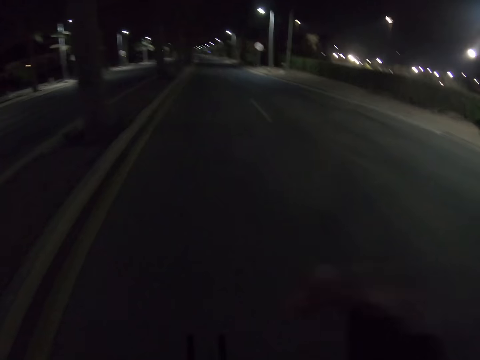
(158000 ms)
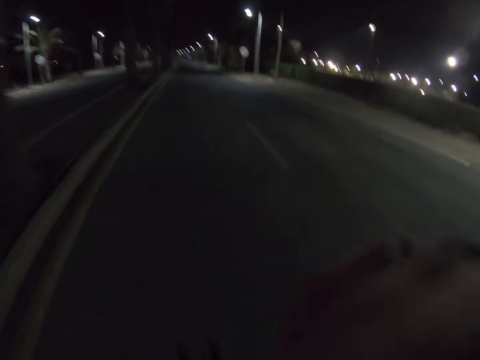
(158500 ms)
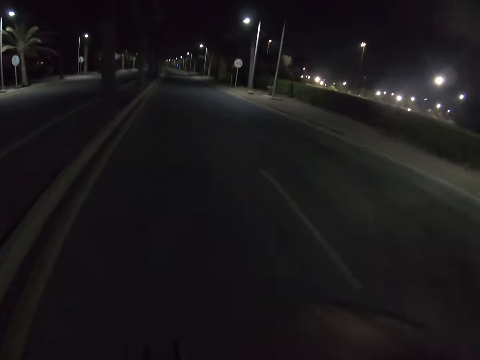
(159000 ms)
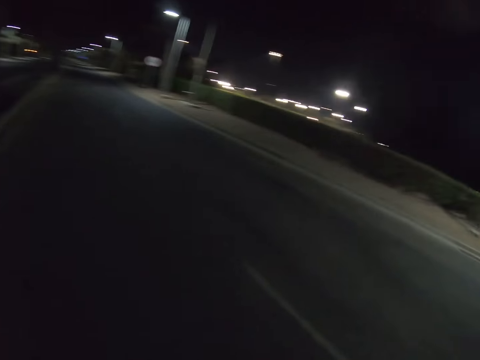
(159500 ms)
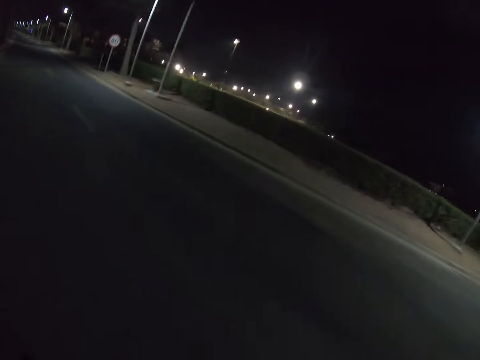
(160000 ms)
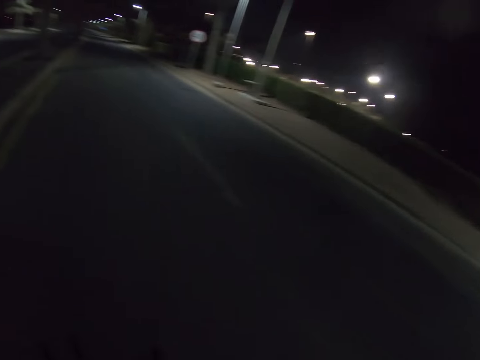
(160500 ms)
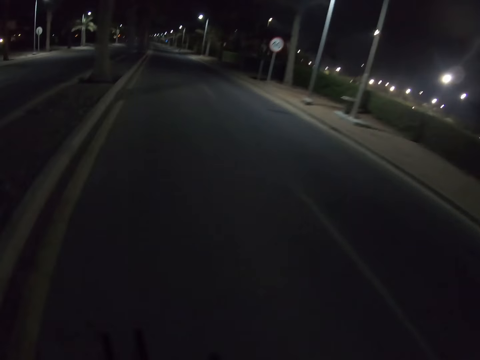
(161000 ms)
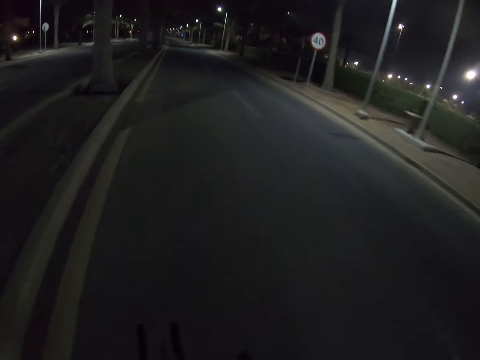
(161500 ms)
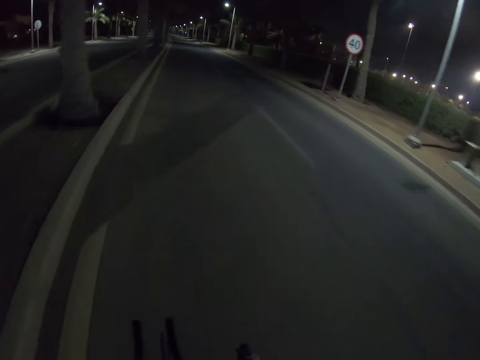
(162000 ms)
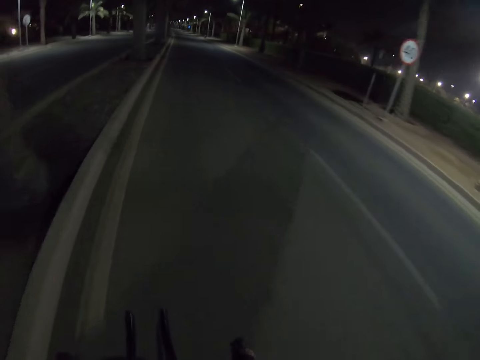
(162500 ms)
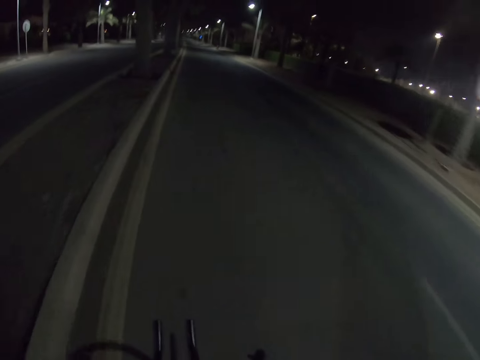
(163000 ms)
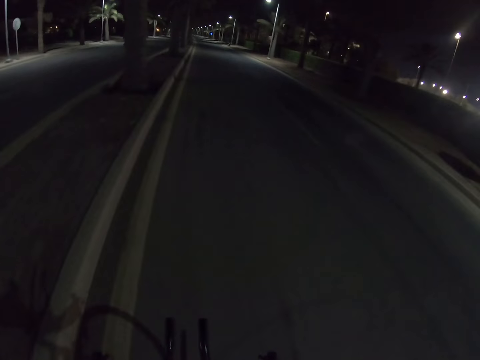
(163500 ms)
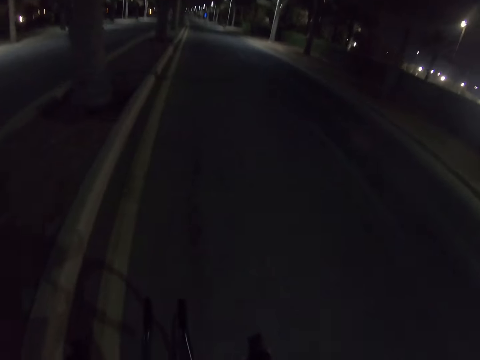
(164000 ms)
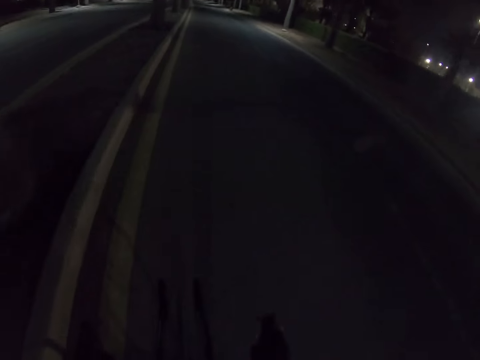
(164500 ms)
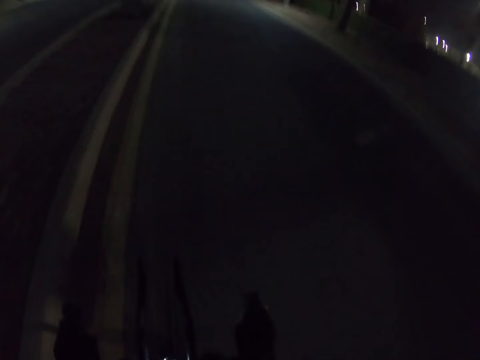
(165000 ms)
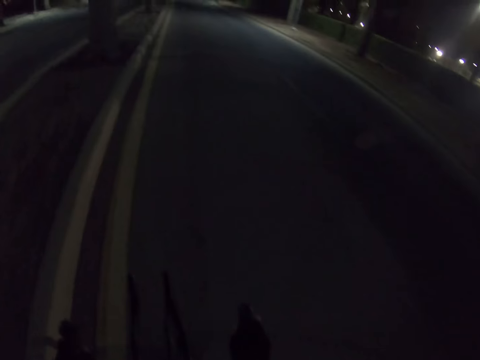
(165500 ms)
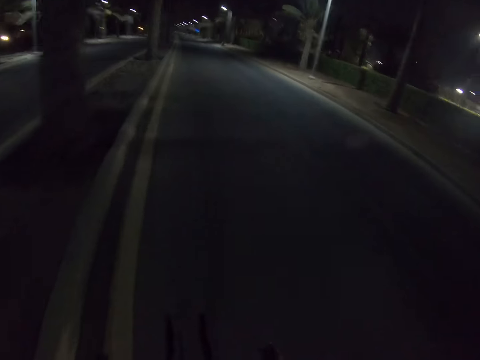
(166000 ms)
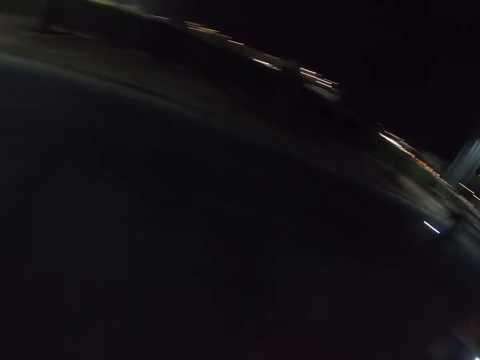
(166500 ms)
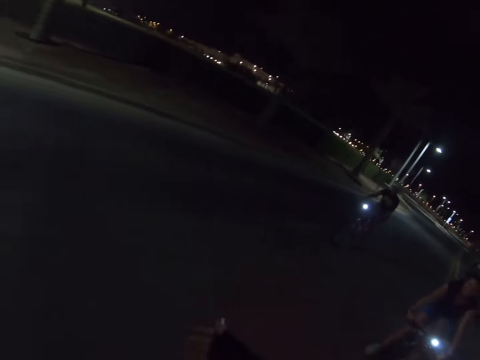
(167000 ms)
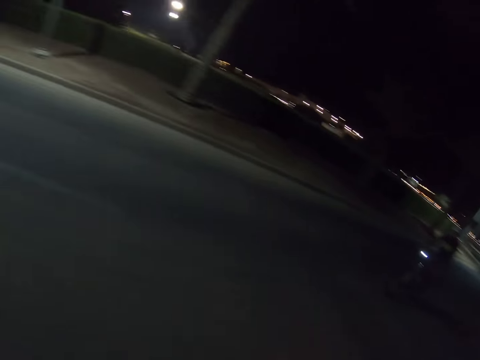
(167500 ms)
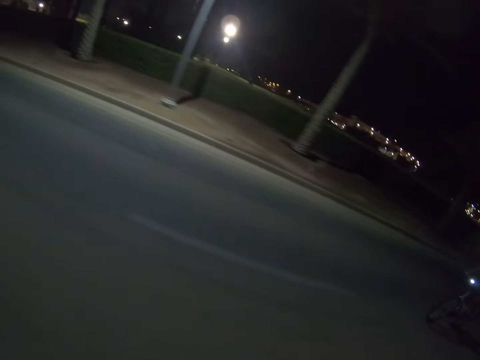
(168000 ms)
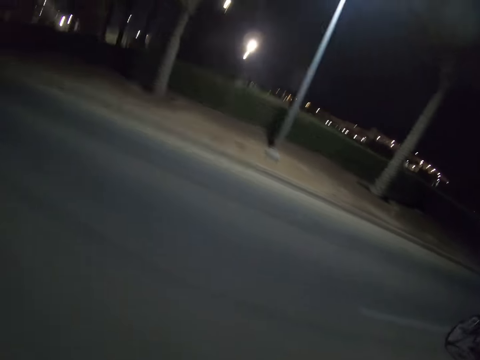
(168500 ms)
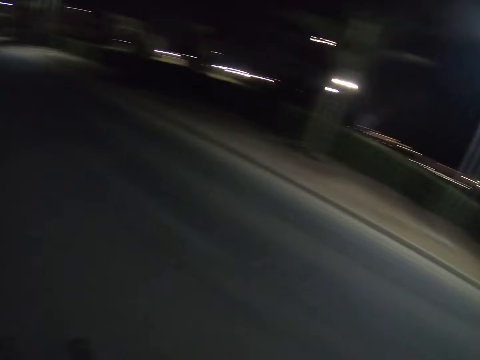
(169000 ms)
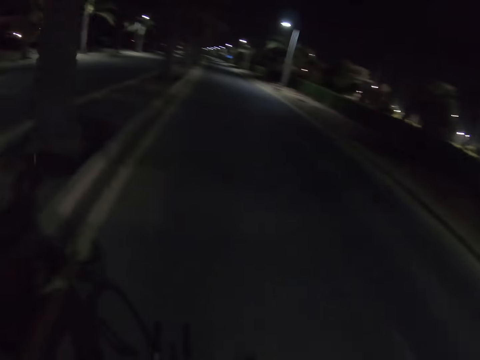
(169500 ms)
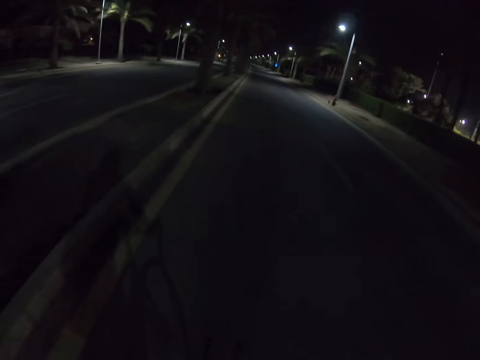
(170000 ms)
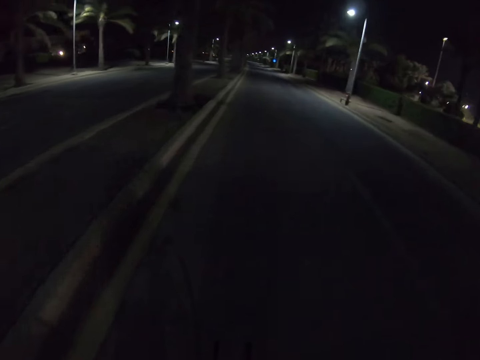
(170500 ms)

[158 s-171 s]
The camera wearer rides a bike and moves a hand to the head. They ride the bike and look at a person and another person.

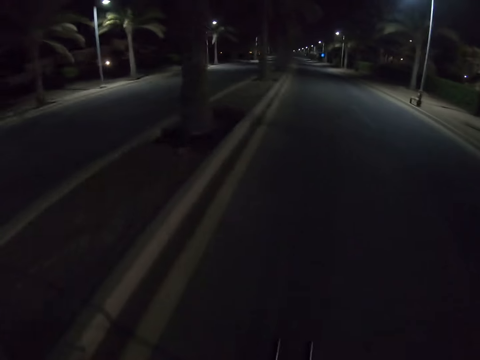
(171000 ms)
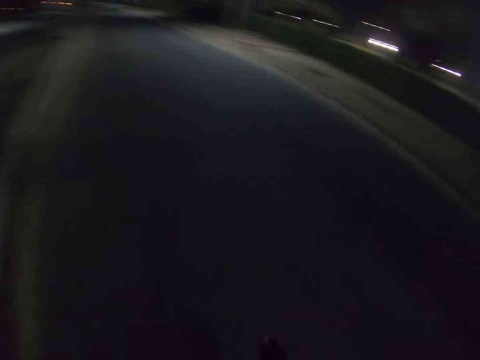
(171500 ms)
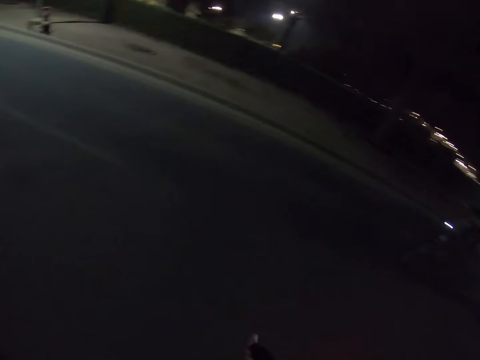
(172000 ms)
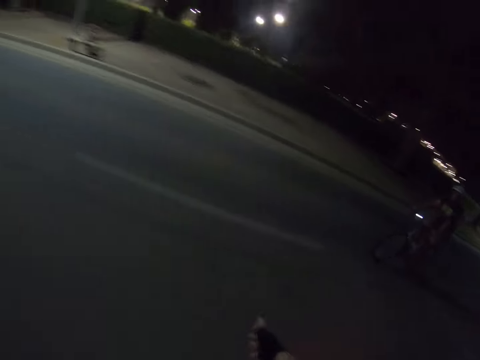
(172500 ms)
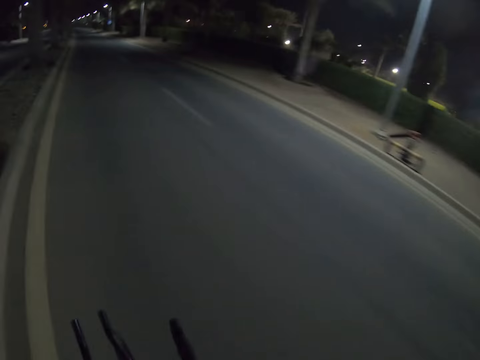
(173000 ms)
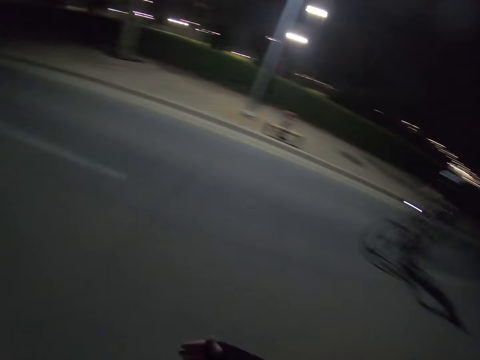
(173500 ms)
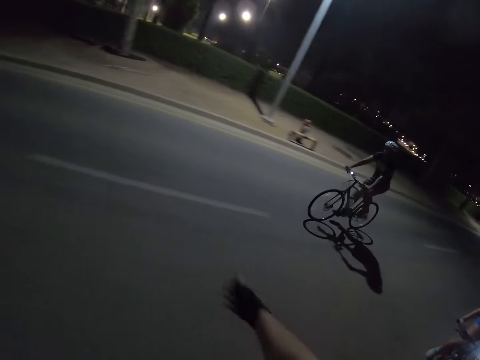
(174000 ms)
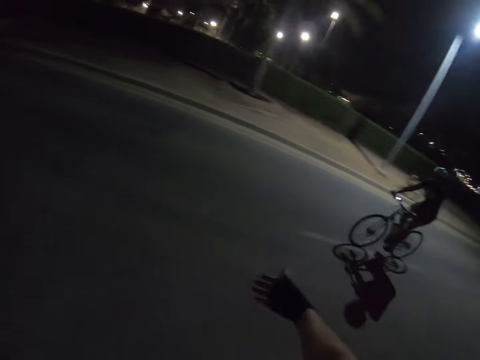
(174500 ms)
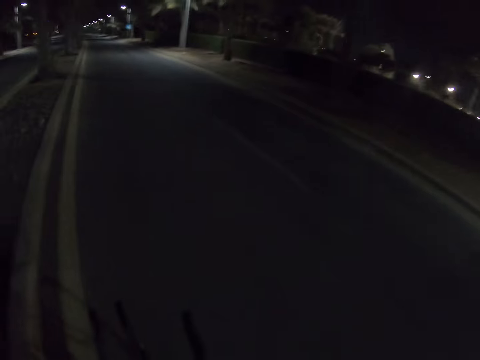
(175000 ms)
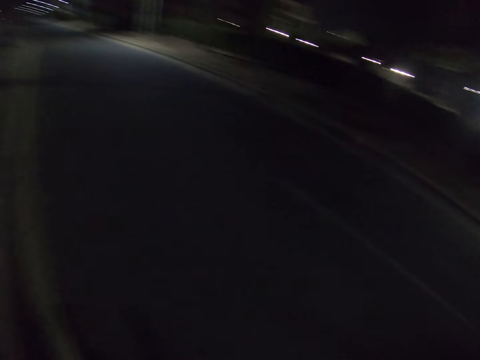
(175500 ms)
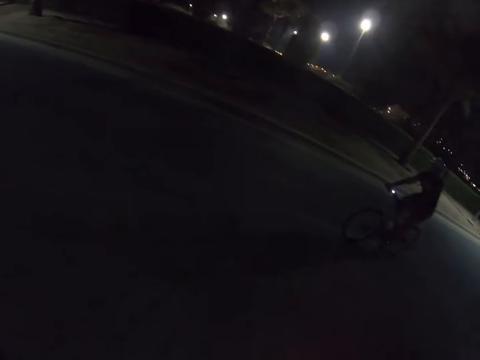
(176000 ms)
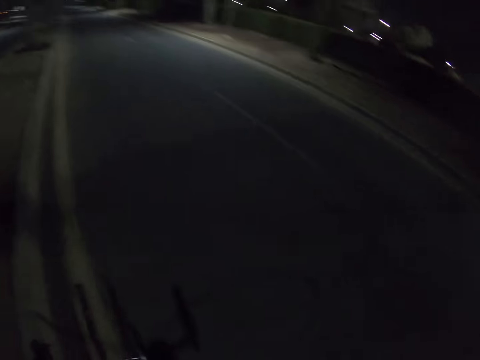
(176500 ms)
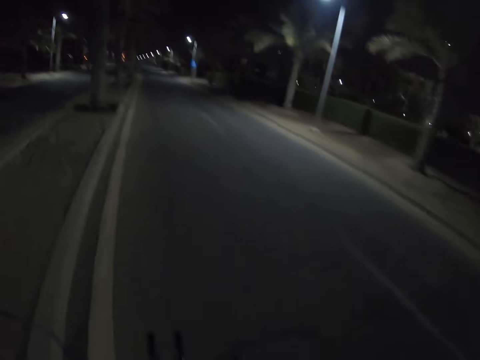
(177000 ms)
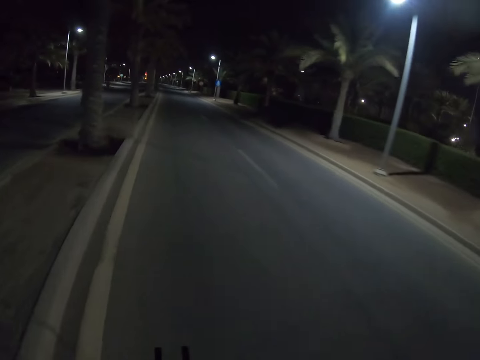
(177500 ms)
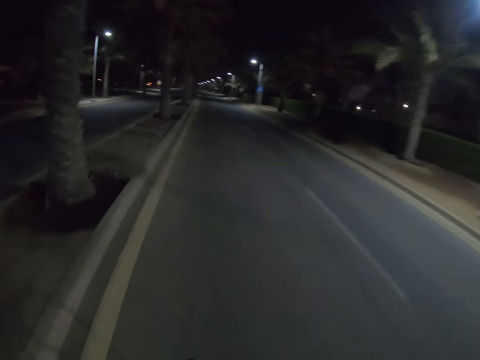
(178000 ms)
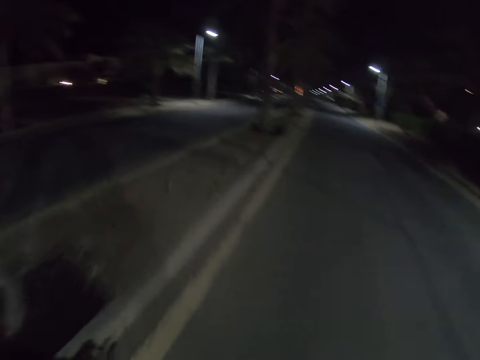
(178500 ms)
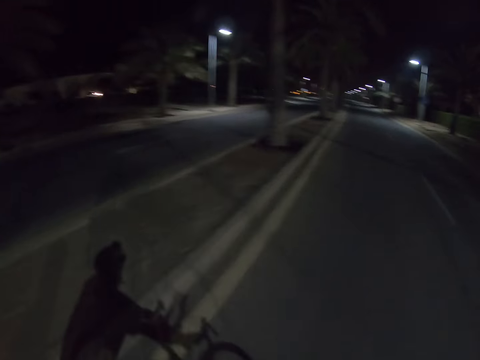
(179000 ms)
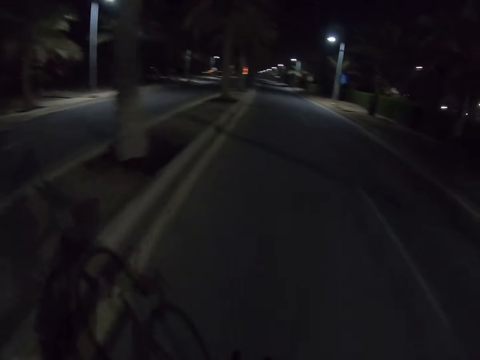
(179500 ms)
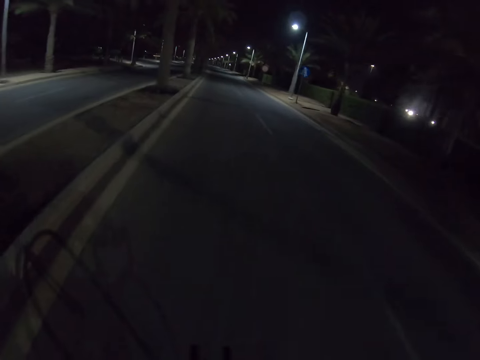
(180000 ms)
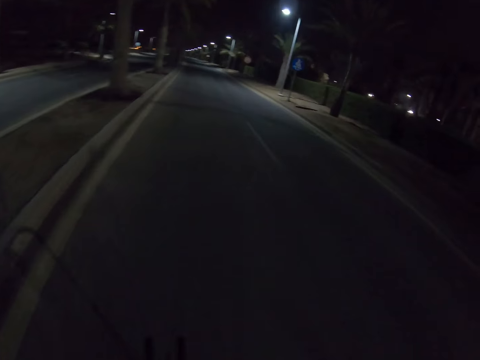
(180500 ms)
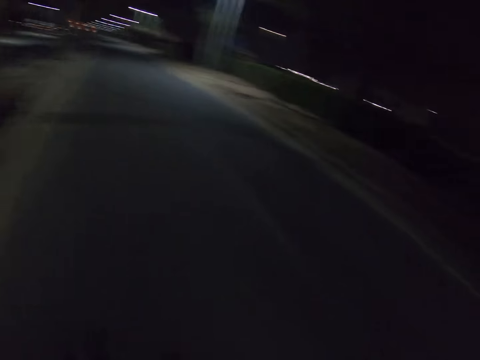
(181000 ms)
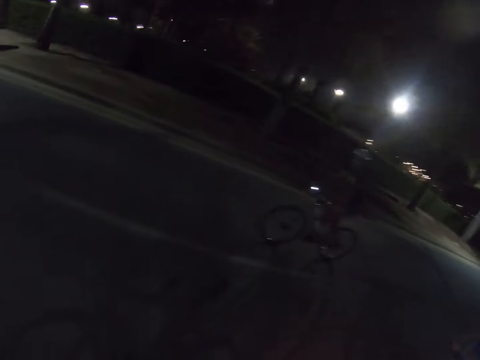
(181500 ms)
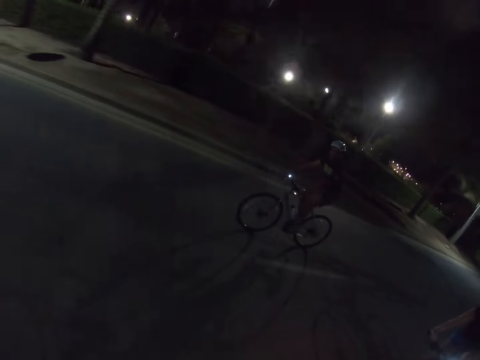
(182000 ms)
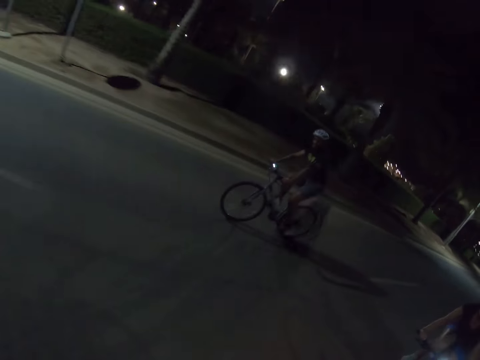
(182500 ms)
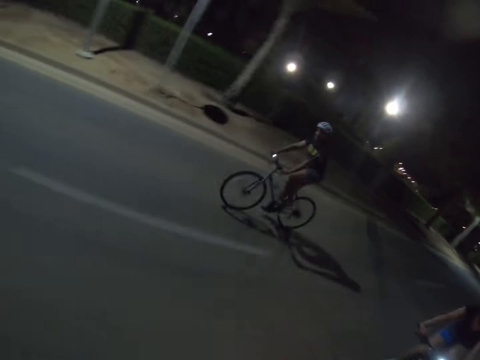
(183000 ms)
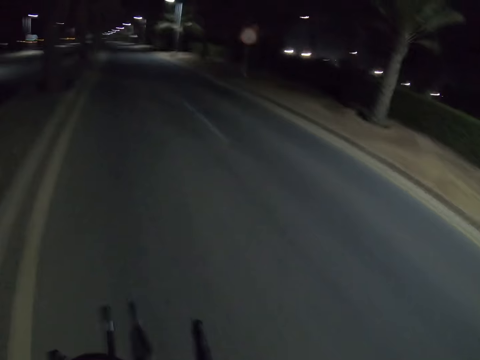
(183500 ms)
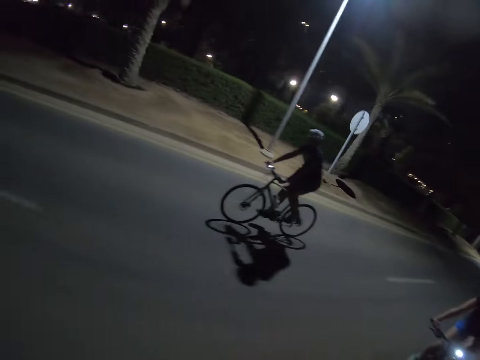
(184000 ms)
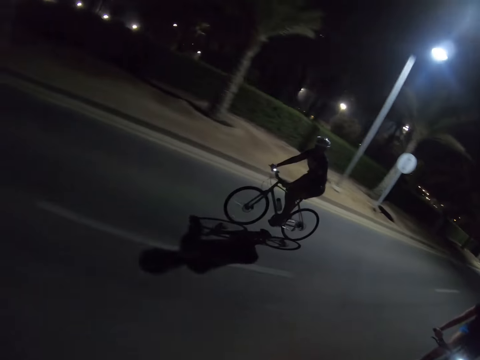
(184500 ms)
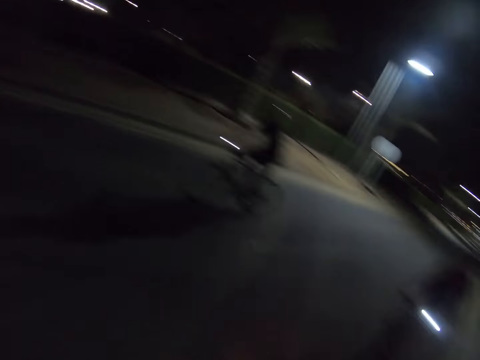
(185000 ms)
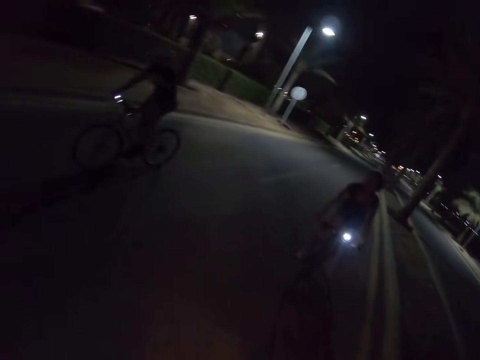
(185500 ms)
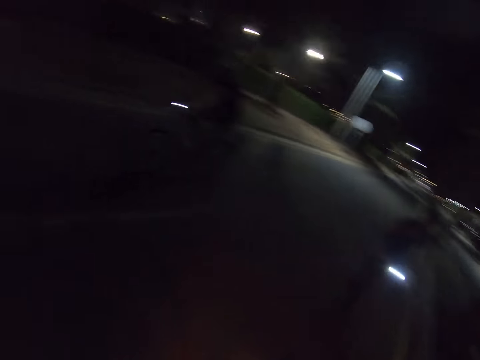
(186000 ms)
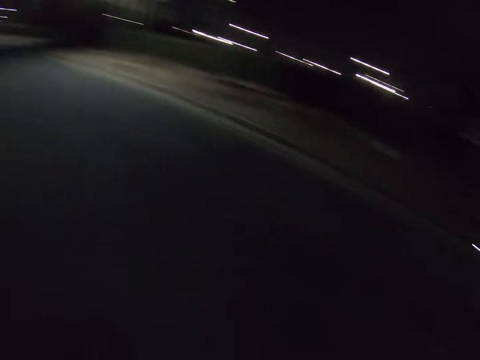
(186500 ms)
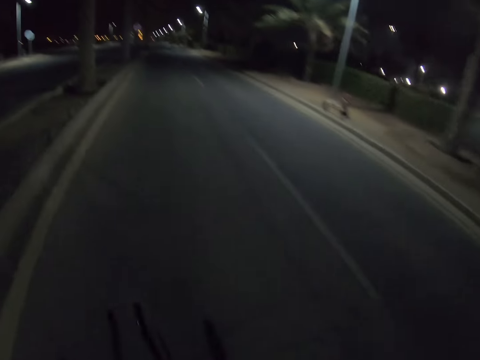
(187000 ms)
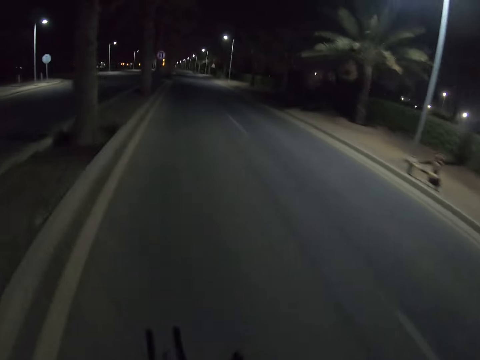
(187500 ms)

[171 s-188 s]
The camera wearer rides a bike and stretches out the right hand. He looks at a person and waves his right hand. He rides the bike. He rides the bike and looks at the person. He rides the bike and looks at the person again. He rides the bike and looks at the person and another person.
